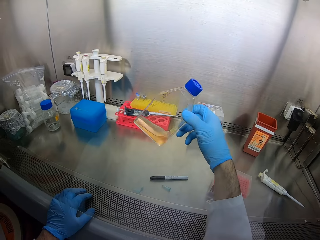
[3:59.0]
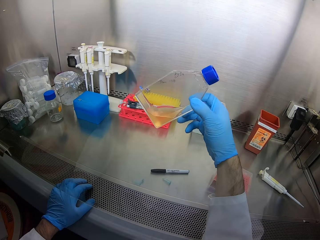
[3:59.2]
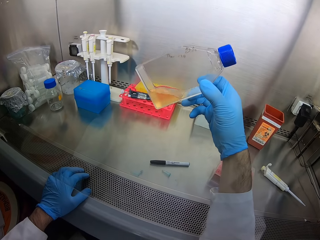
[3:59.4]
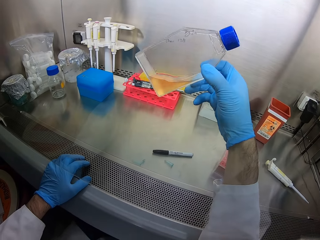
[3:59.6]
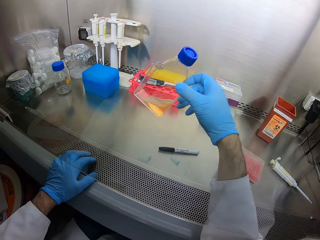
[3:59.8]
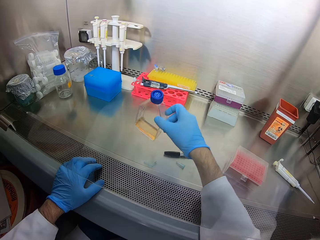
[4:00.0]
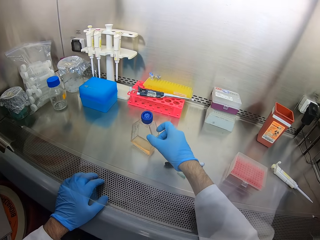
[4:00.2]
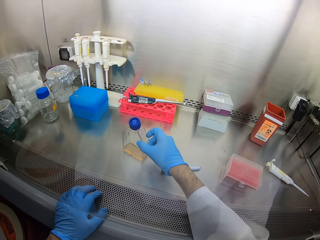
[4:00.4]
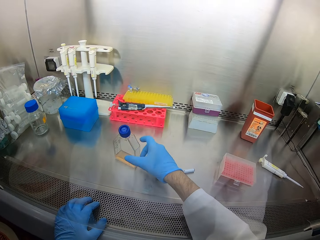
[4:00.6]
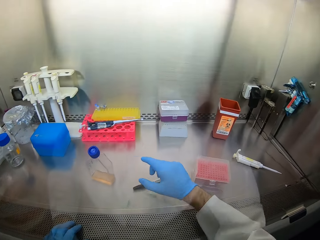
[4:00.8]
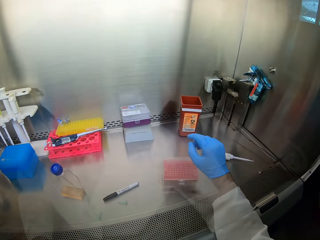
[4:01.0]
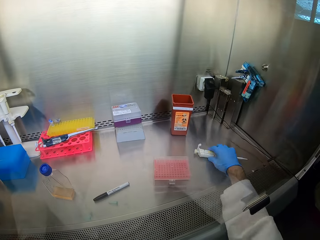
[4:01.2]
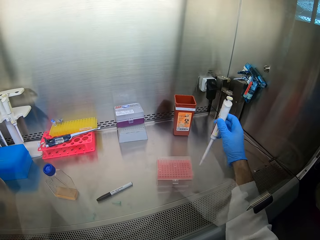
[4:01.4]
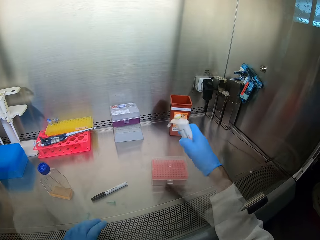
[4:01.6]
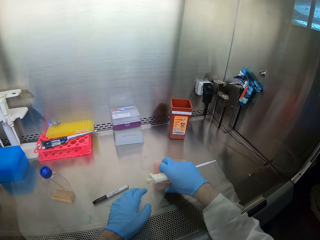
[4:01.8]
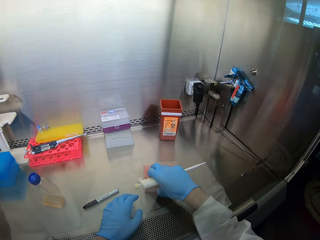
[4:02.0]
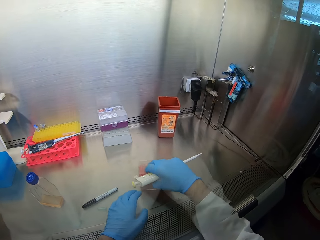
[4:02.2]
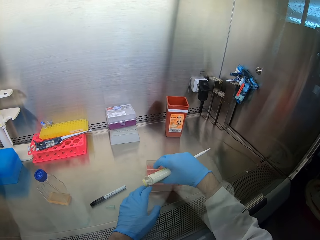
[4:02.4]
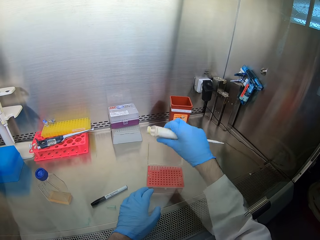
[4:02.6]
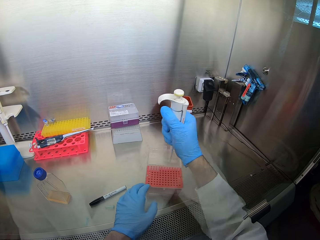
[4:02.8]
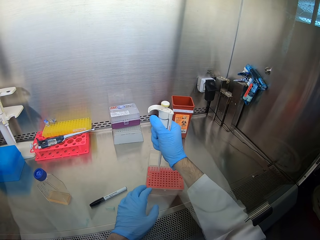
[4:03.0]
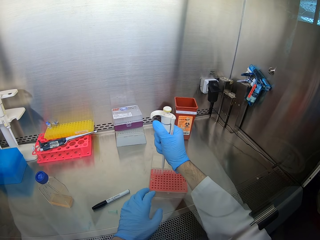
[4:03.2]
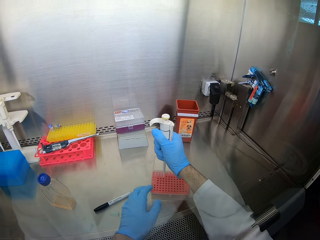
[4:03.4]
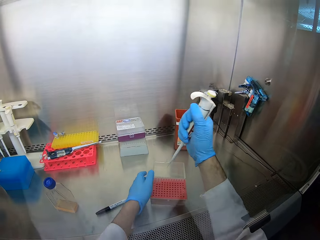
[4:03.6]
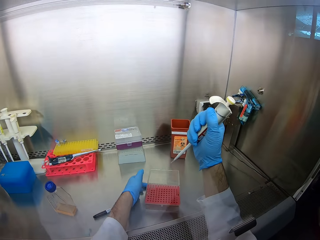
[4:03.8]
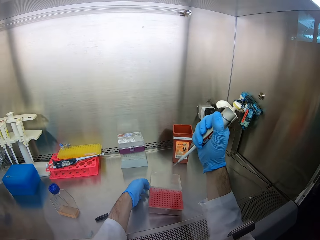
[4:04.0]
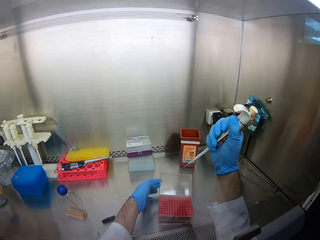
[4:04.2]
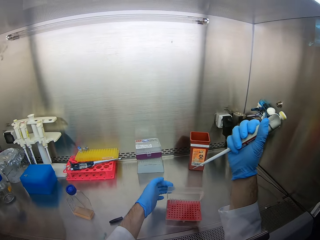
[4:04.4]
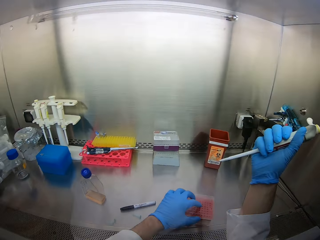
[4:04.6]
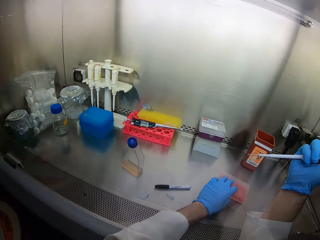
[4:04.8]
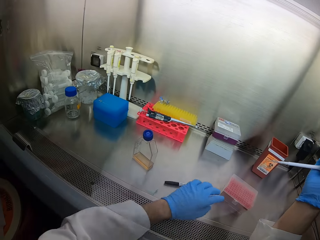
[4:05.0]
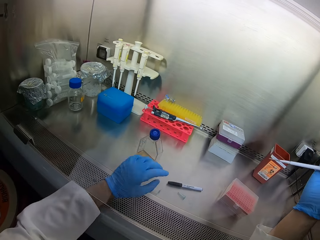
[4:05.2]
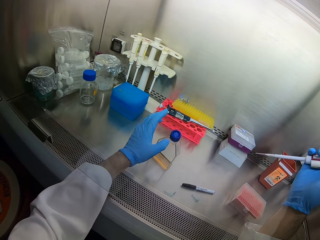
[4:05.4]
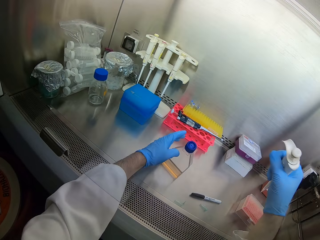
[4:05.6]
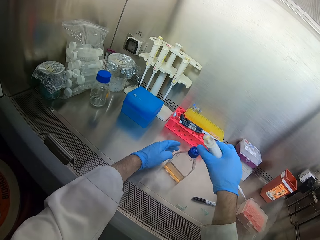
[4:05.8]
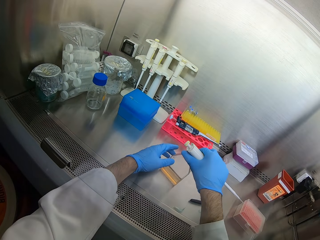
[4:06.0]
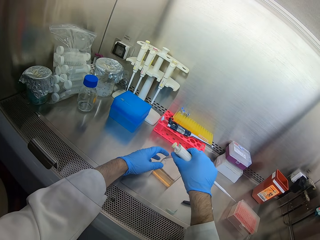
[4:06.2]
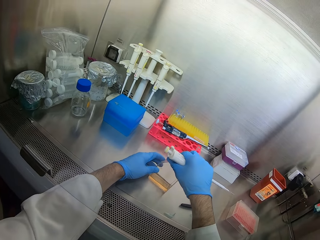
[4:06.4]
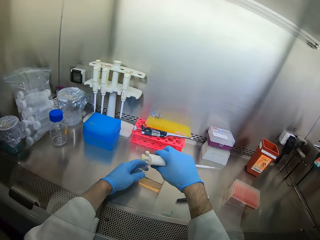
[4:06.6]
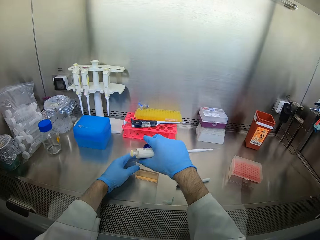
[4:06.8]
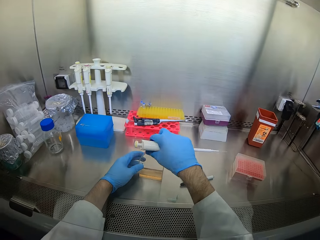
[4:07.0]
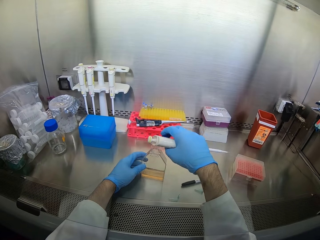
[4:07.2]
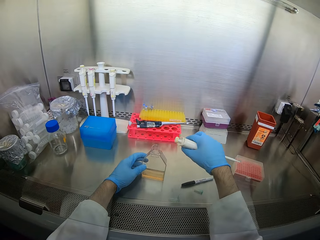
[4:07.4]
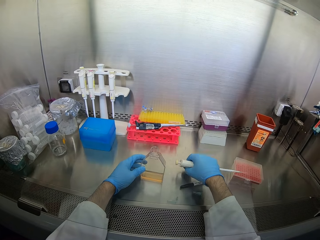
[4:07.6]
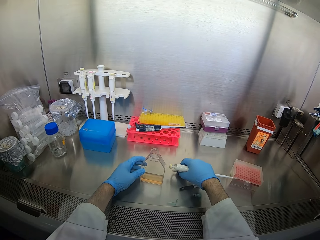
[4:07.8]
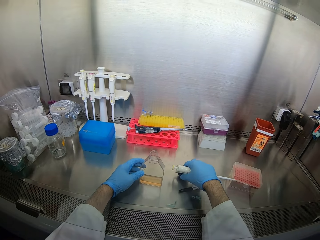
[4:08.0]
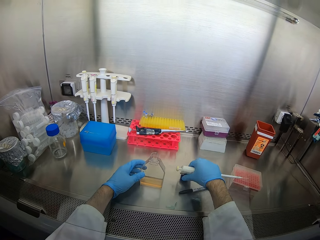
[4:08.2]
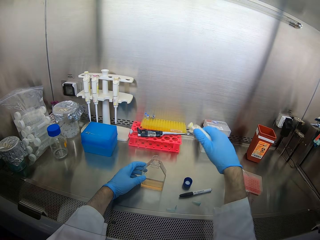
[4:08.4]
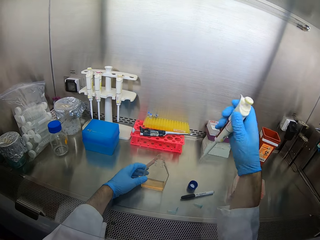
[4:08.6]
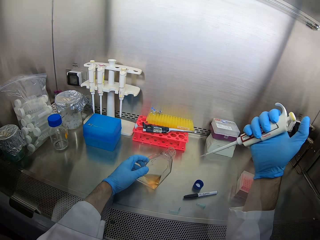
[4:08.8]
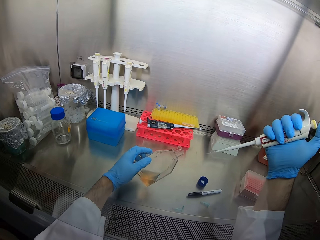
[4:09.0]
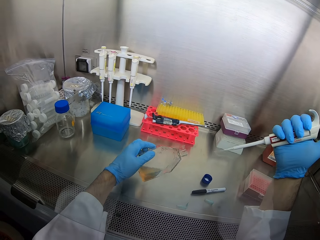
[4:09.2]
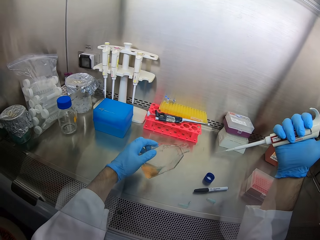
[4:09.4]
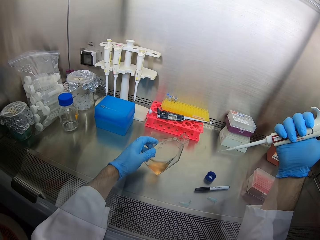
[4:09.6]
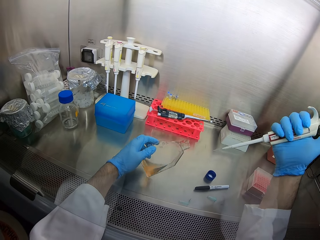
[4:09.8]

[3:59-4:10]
The camera wearer puts down the bottle. They pick up a syringe. They open a PCR DNA sequencing tray. They dip something in a tube rack. They put the syringe in the PCR DNA sequencing tray. They close the PCR DNA sequencing tray. They open the bottle top.

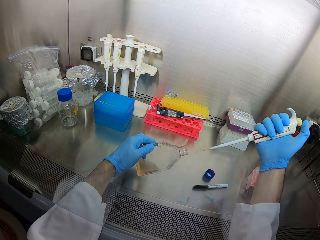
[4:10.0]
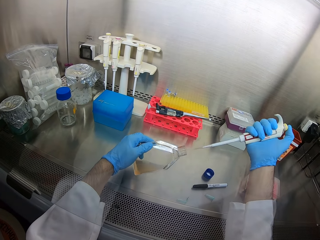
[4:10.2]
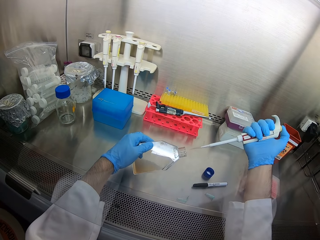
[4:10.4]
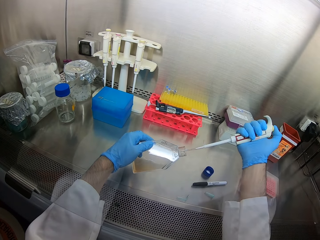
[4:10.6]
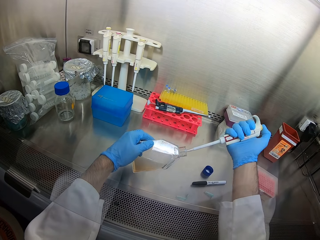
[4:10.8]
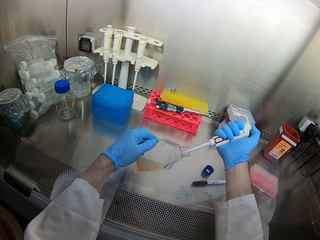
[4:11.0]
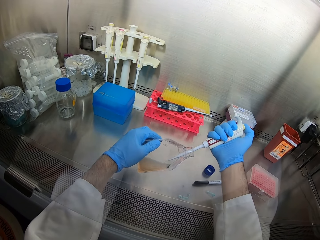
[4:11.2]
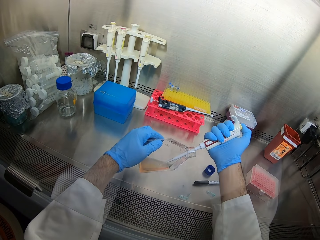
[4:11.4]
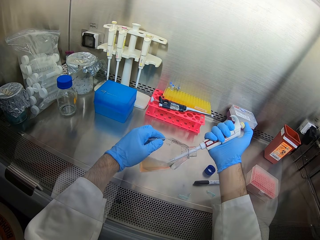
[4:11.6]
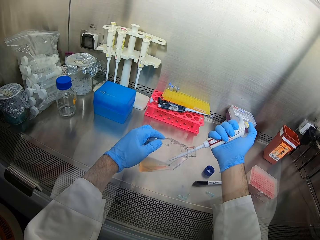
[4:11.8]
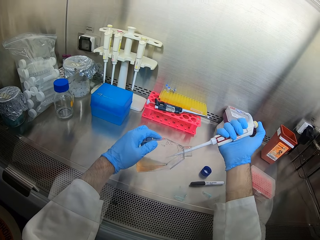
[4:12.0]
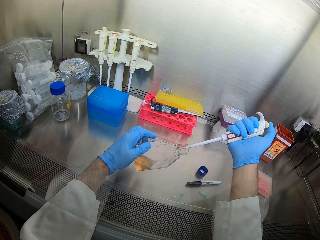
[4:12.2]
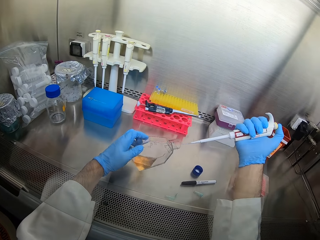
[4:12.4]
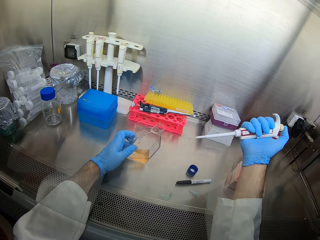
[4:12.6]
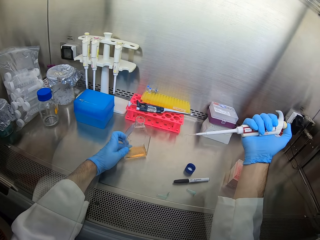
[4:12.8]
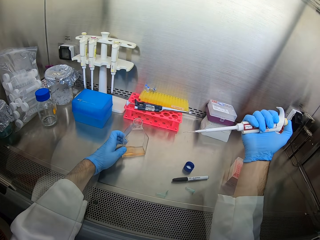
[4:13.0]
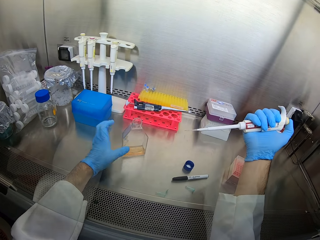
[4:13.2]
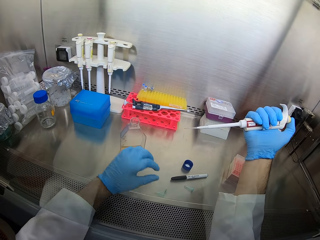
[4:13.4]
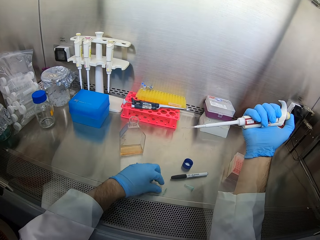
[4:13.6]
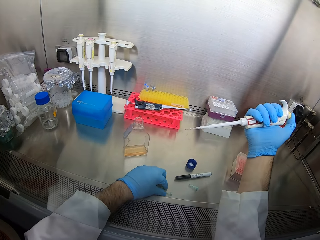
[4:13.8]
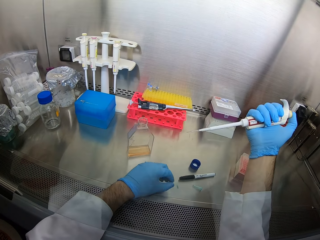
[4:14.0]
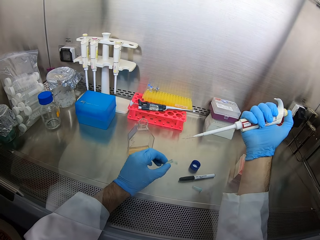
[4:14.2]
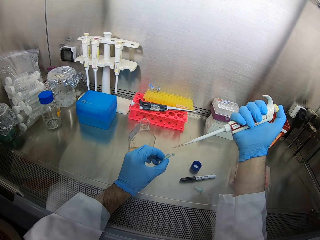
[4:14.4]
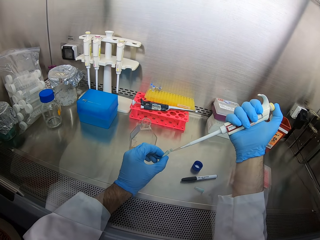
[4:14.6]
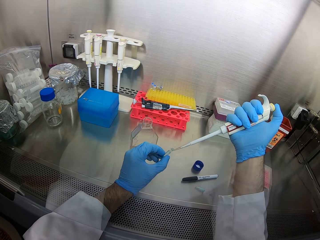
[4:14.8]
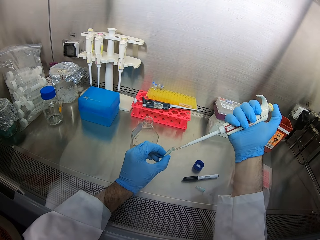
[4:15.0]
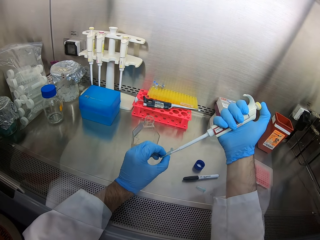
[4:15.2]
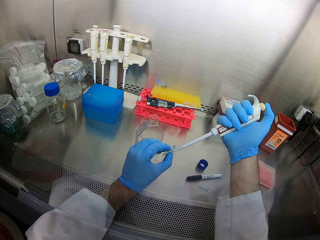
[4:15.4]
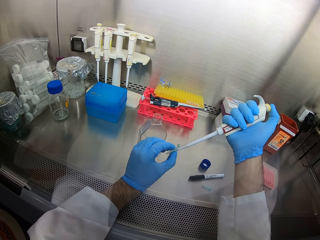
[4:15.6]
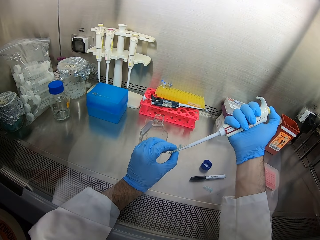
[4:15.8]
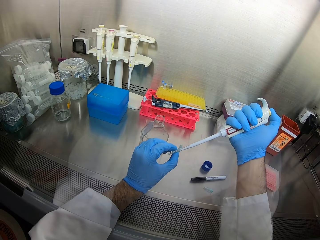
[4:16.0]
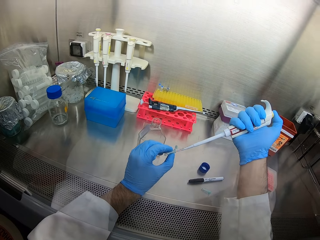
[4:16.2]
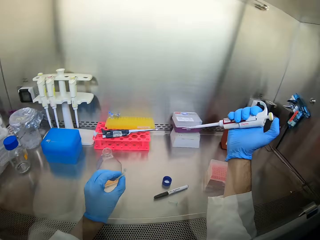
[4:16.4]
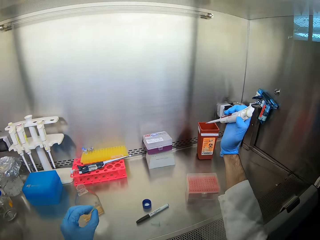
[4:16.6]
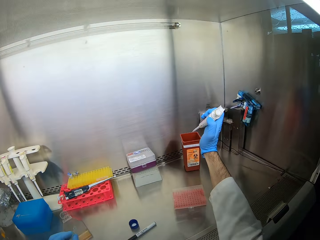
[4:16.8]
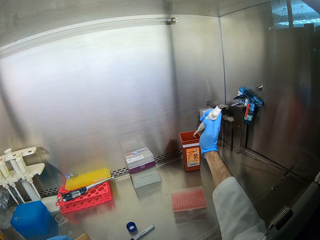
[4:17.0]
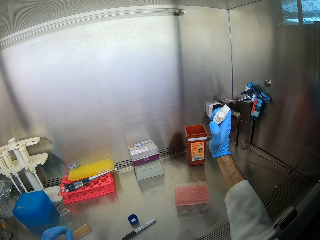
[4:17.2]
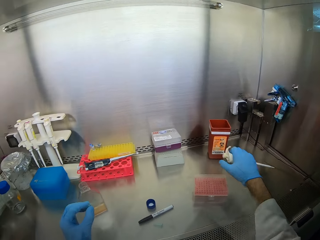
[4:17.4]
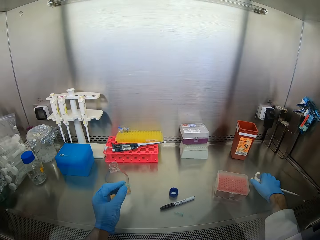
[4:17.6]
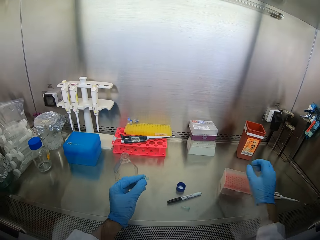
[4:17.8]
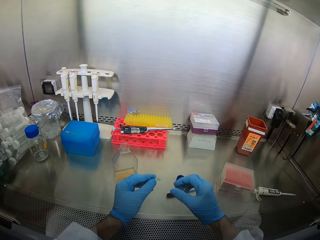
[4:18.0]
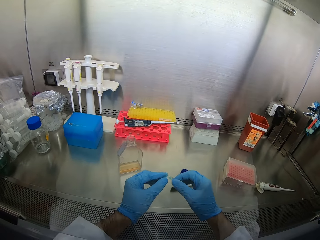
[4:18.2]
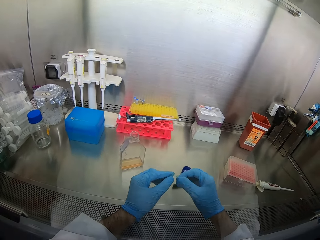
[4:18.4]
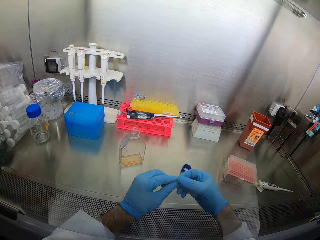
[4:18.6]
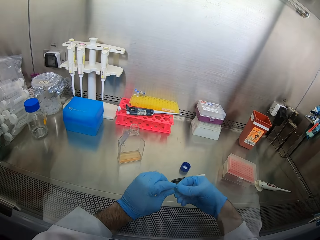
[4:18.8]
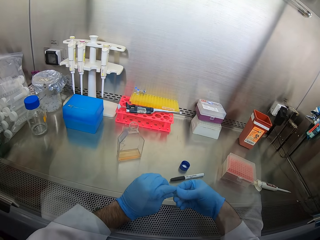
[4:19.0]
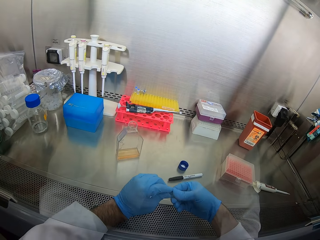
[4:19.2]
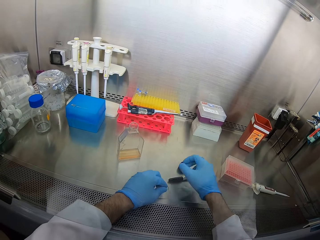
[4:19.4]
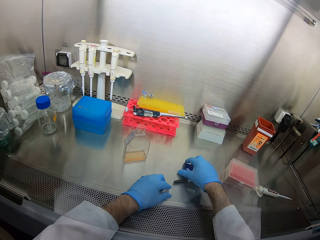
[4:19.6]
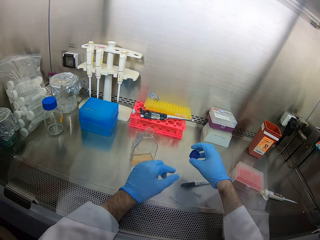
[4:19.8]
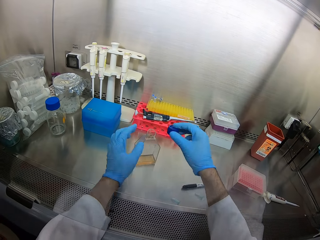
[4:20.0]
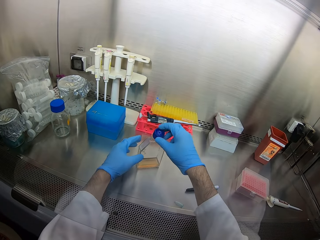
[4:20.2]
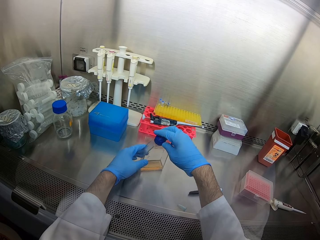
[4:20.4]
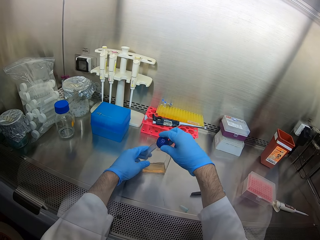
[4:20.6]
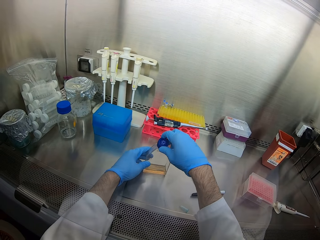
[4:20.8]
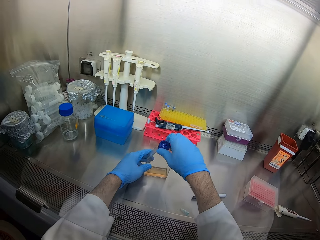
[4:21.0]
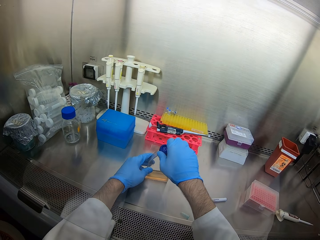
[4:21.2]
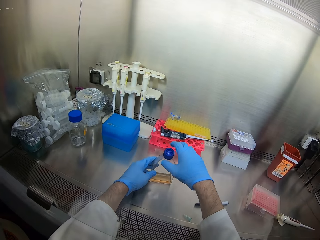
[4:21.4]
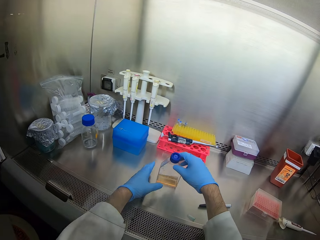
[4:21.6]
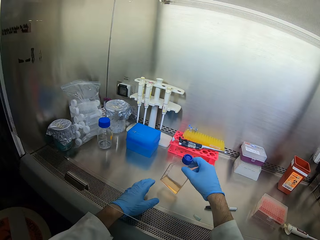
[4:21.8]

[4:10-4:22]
The camera wearer puts the syringe inside the bottle. They take liquid from the bottle. They put the bottle down. They pick up an object. They put the liquid in a tube. They put the syringe in something. They put the syringe down. They put down an object. They pick up the bottle top. They close the bottle top.
